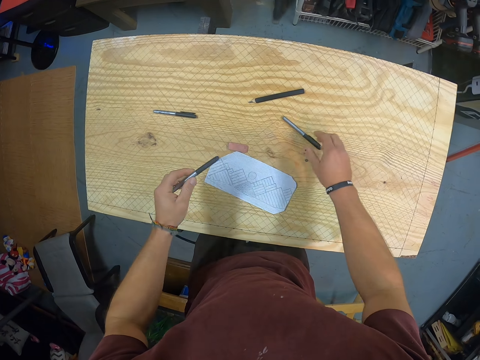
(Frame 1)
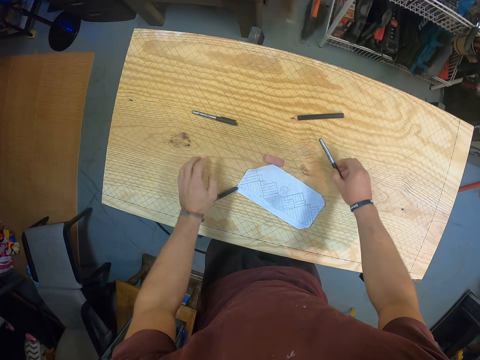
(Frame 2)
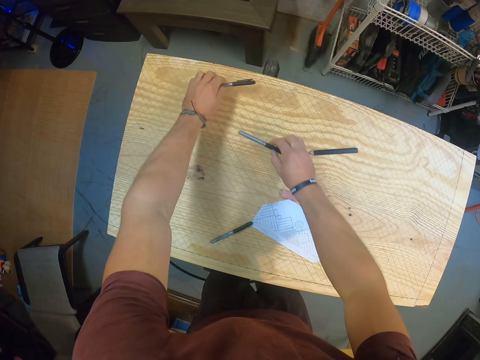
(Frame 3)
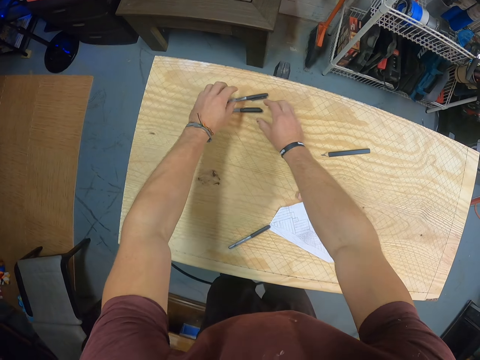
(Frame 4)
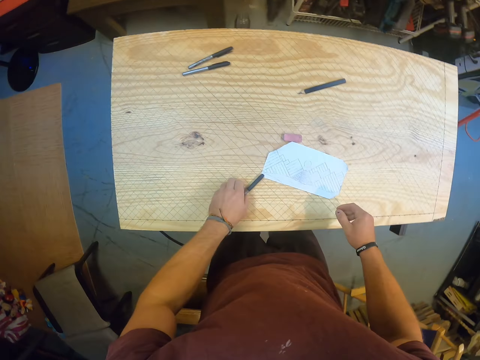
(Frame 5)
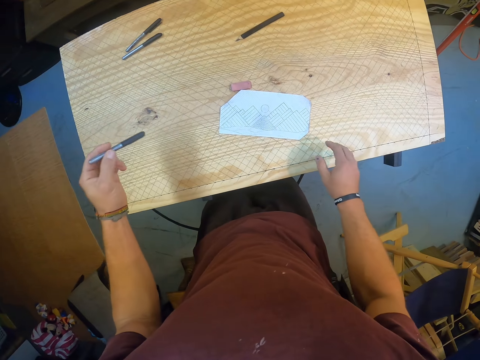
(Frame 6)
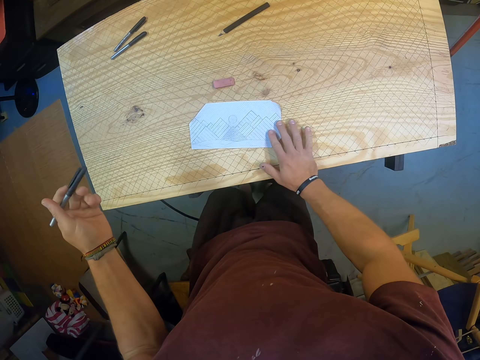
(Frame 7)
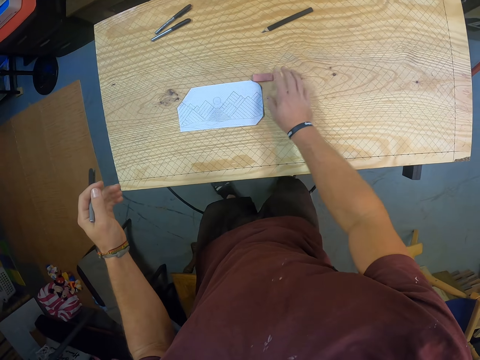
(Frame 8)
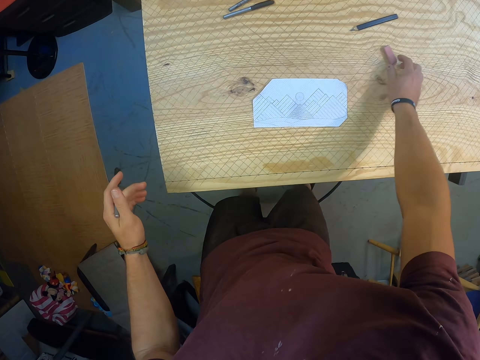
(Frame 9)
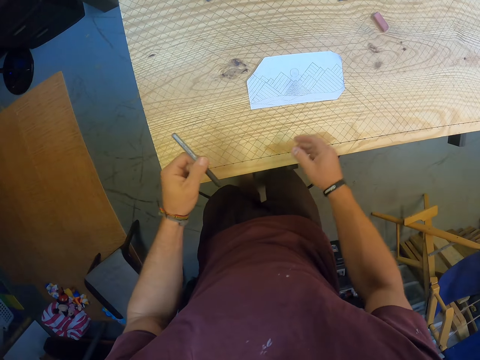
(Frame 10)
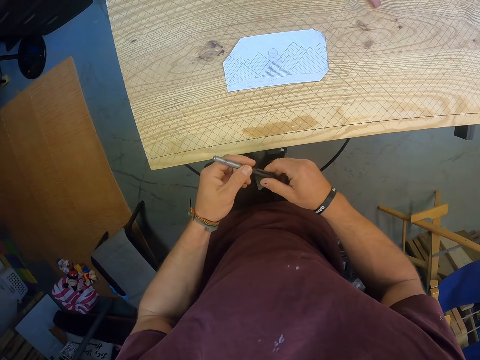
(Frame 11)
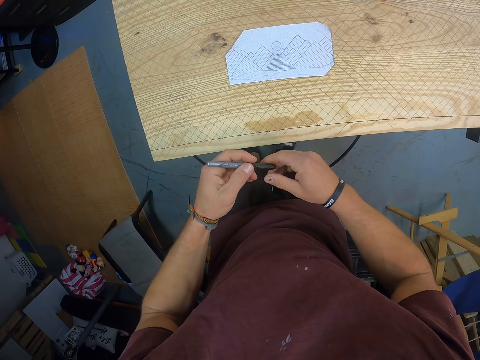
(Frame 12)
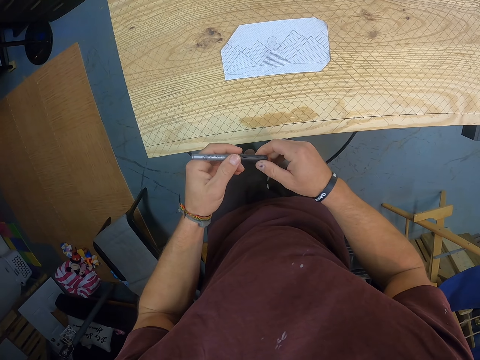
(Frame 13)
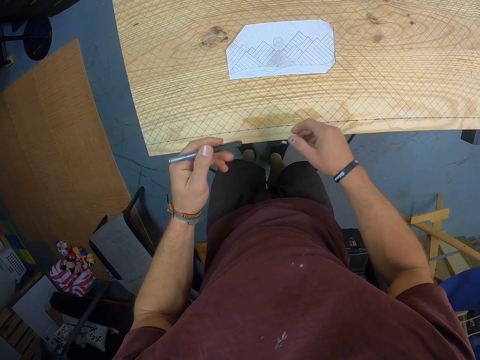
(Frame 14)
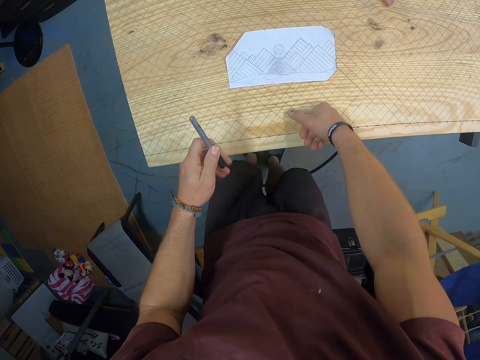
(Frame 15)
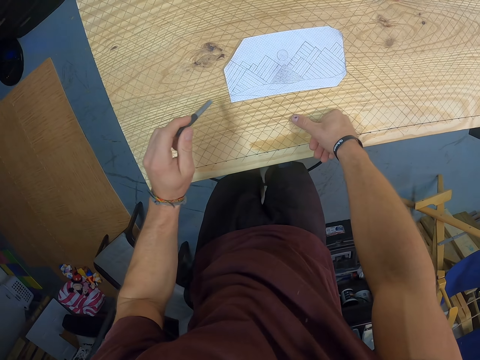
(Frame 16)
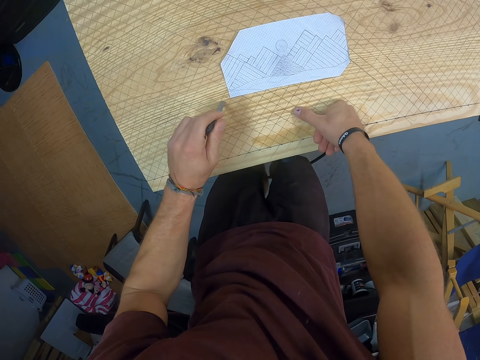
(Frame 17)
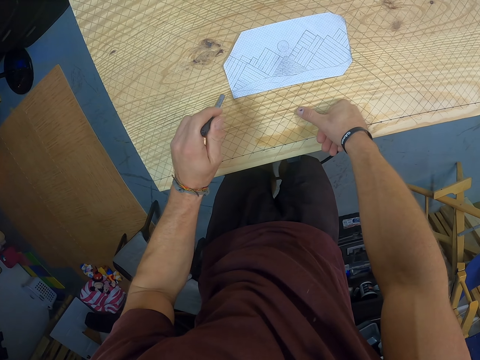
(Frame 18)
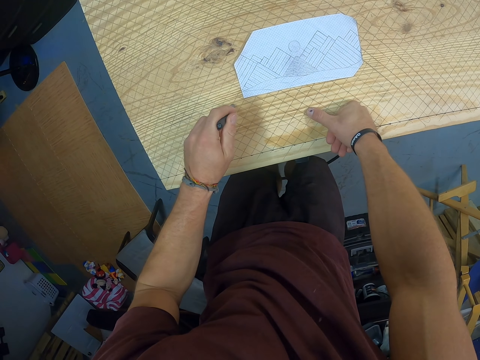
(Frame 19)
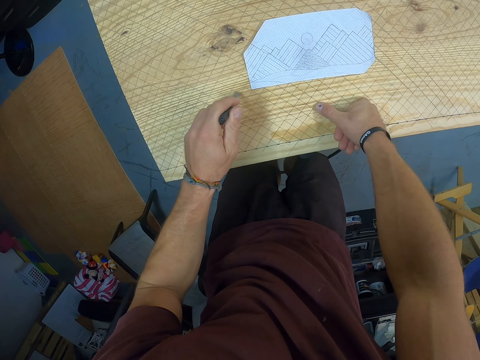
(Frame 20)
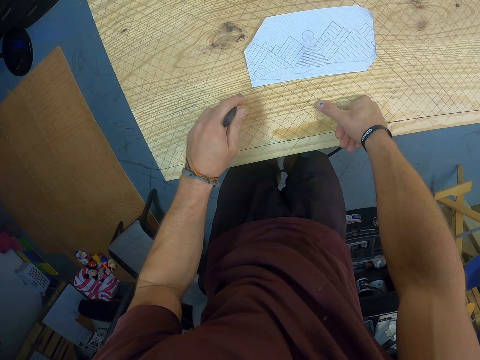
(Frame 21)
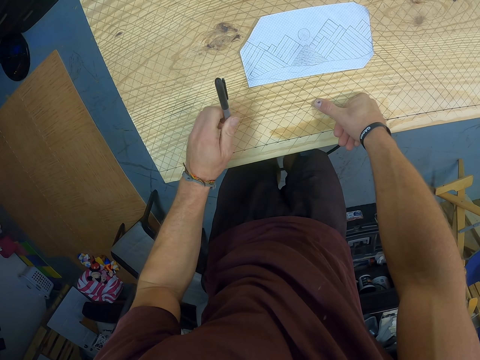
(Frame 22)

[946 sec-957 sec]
The camera wearer drops the marker on the table with his left hand. He picks the marker from the table with his right hand. He moves the marker on the table with his left hand. He drops the marker in his right hand on the table. He picks the marker from the table with his left hand. He moves the paper on the table with his right hand. He moves an eraser from the table with his right hand. He holds the marker in his left hand with his right hand. He places his right hand on the table. He taps the table with the marker in his left hand. He turns the marker upside down with his left hand.

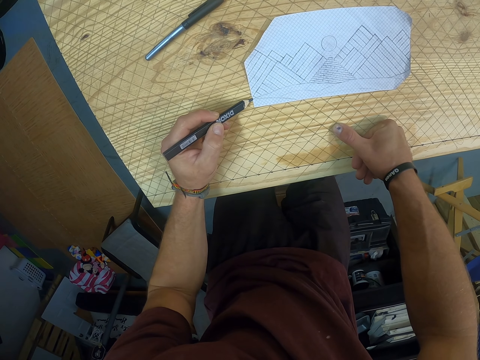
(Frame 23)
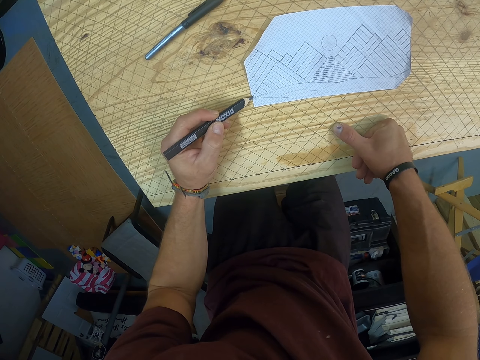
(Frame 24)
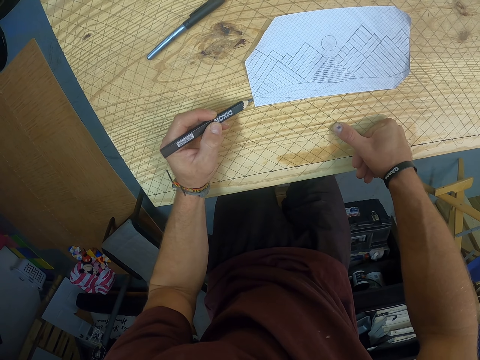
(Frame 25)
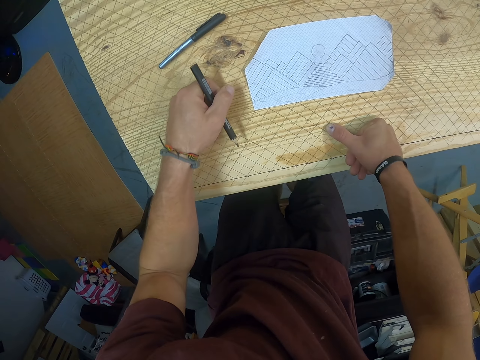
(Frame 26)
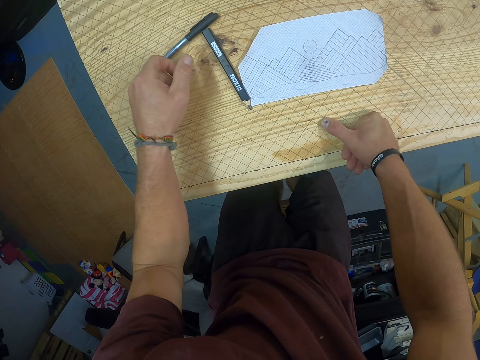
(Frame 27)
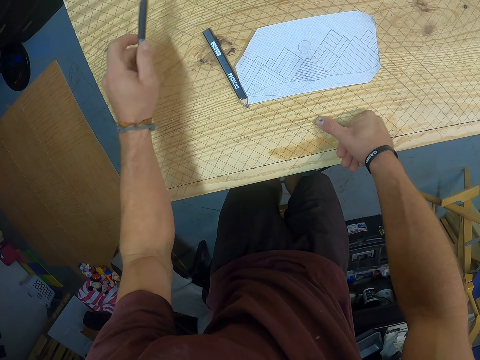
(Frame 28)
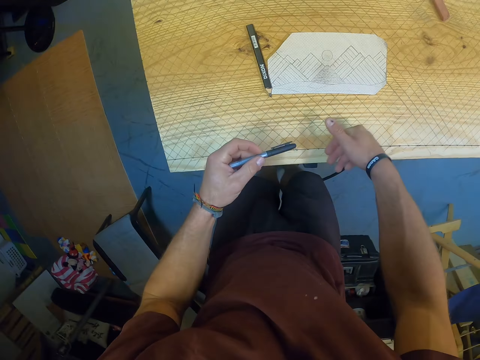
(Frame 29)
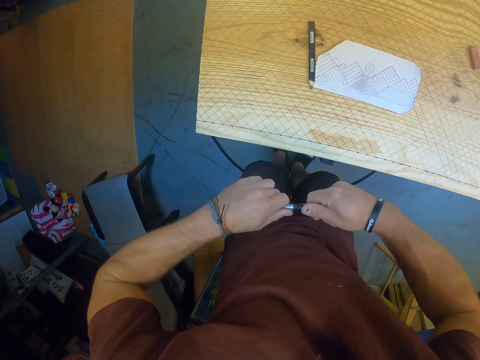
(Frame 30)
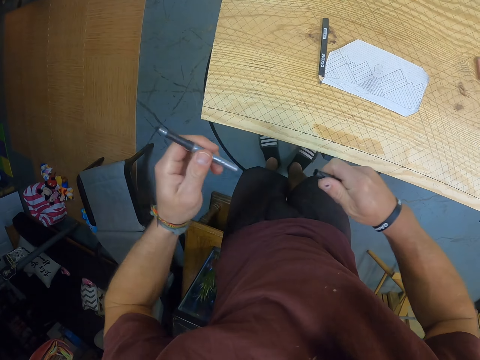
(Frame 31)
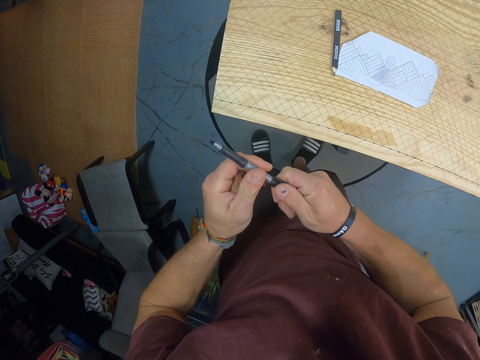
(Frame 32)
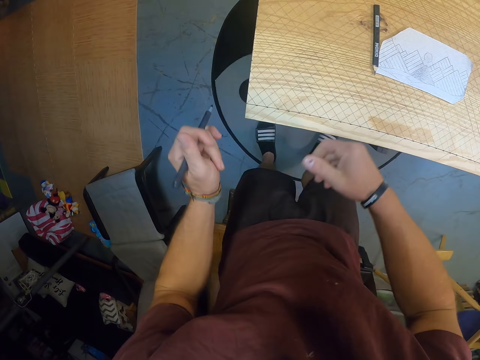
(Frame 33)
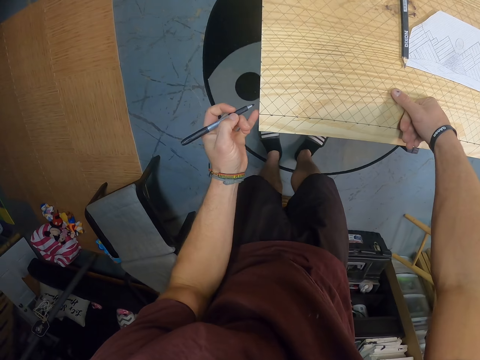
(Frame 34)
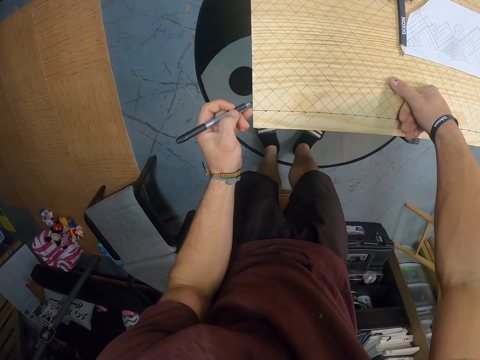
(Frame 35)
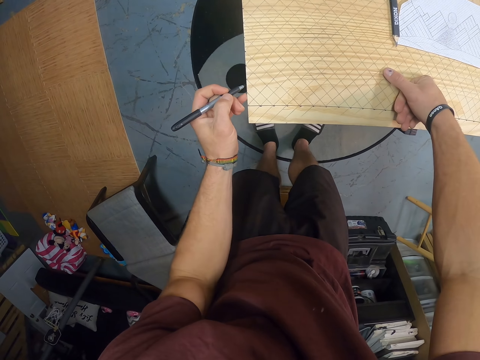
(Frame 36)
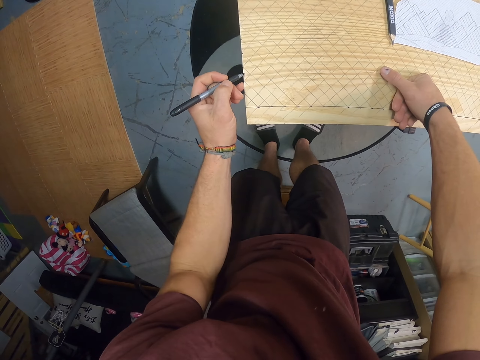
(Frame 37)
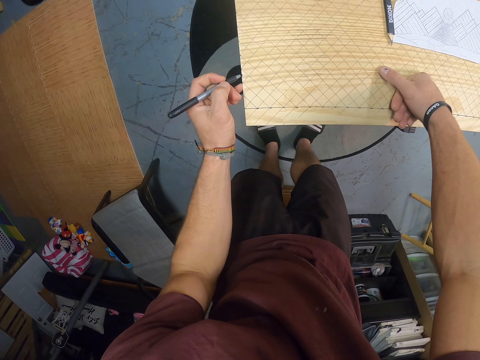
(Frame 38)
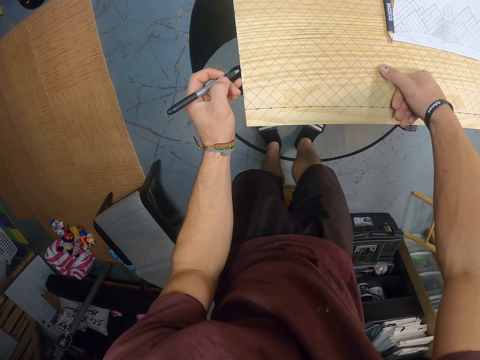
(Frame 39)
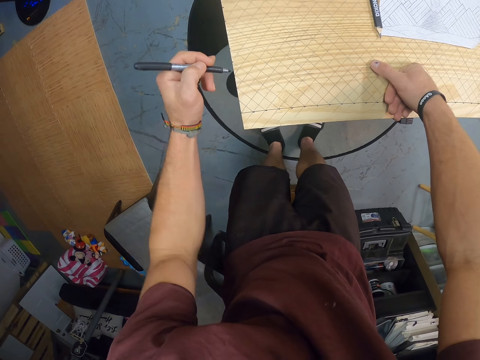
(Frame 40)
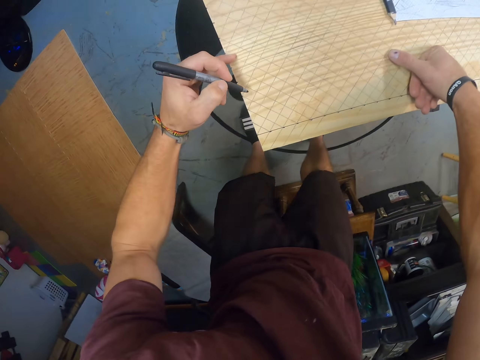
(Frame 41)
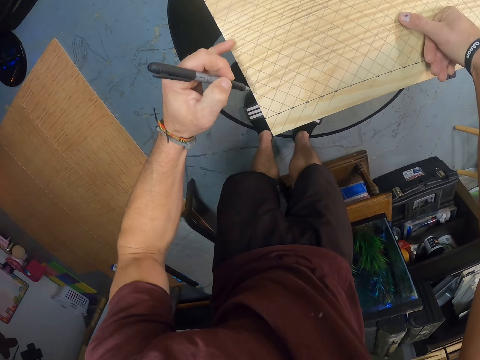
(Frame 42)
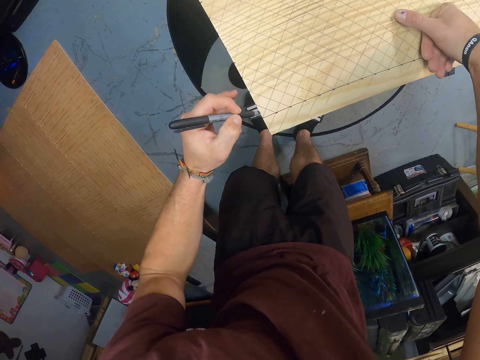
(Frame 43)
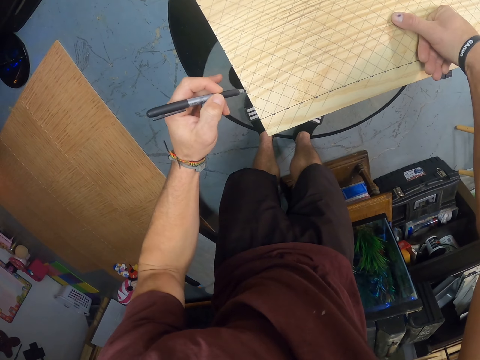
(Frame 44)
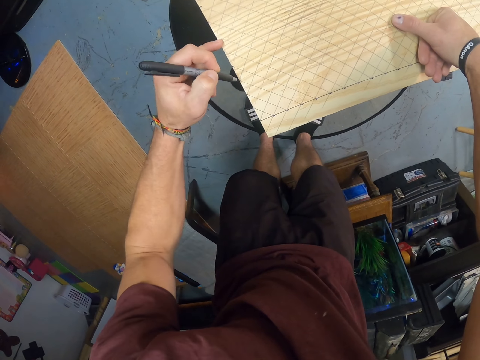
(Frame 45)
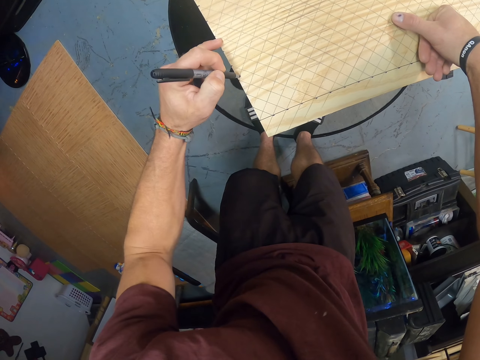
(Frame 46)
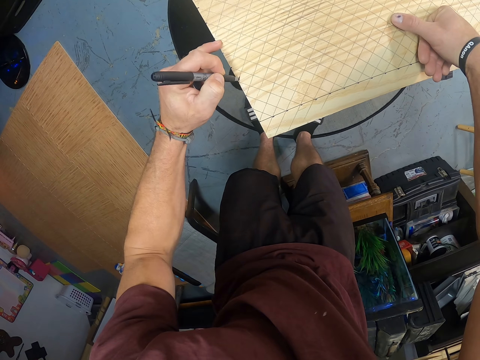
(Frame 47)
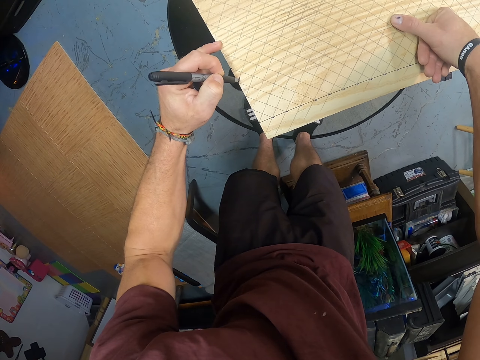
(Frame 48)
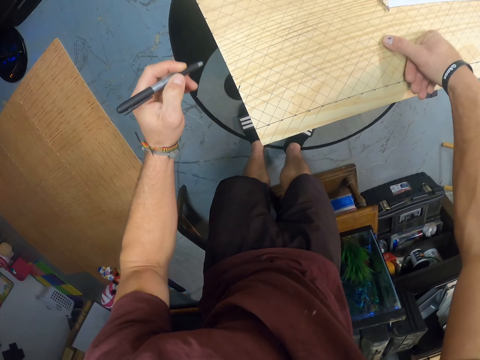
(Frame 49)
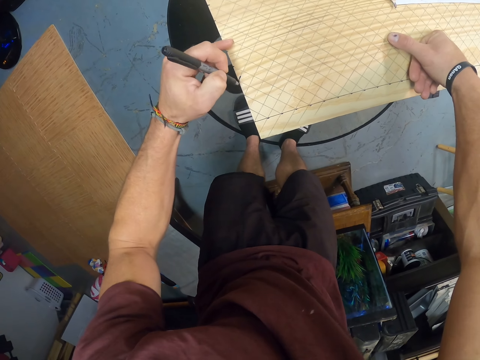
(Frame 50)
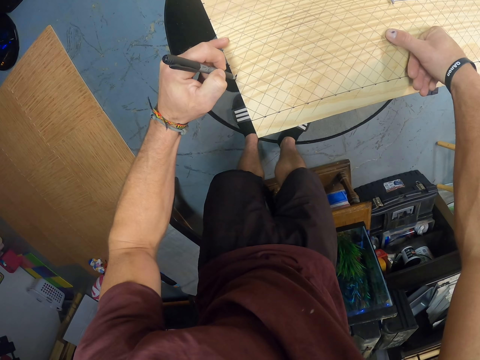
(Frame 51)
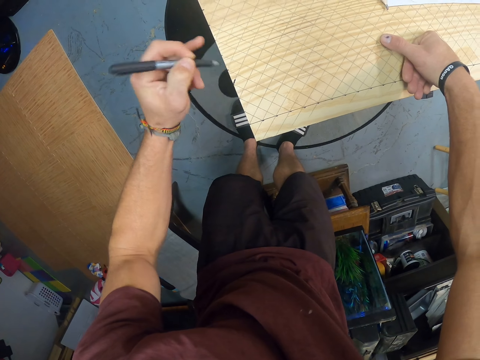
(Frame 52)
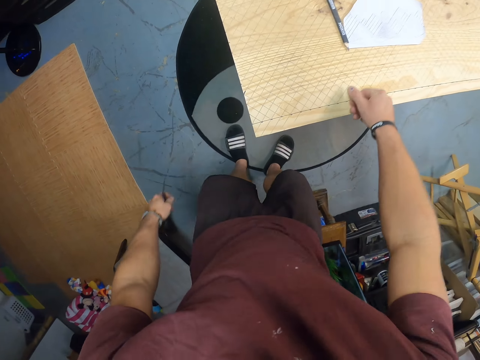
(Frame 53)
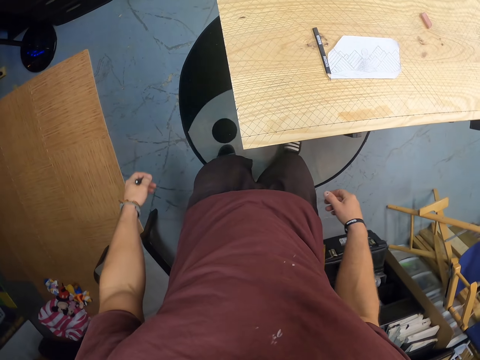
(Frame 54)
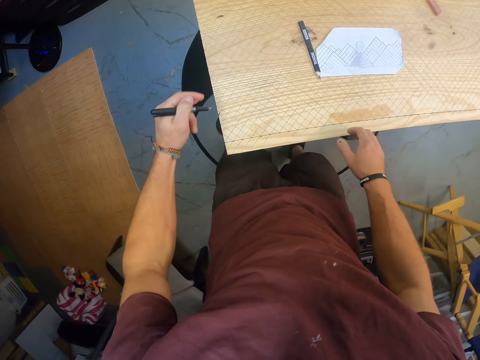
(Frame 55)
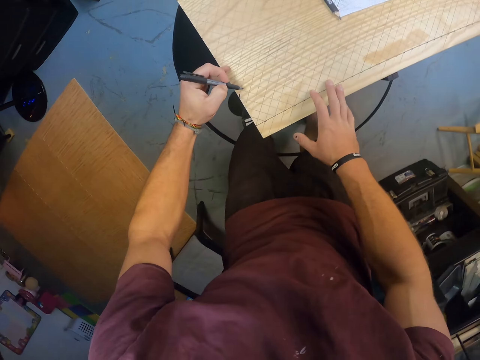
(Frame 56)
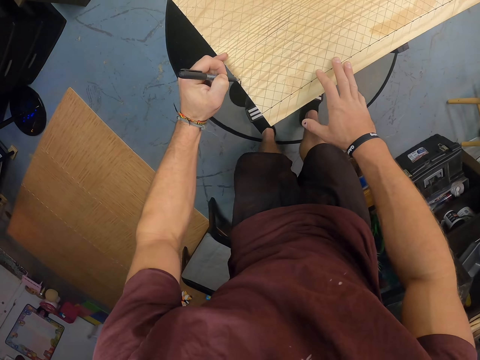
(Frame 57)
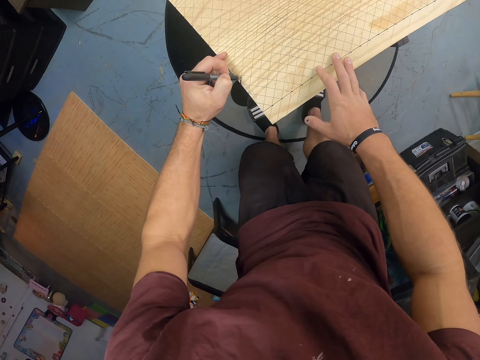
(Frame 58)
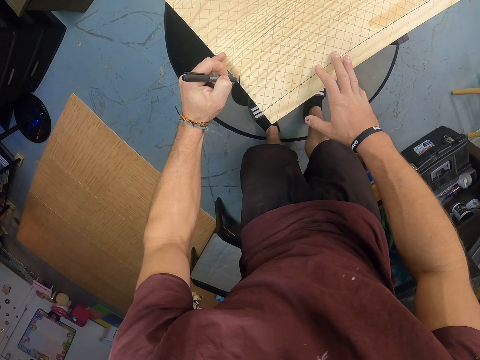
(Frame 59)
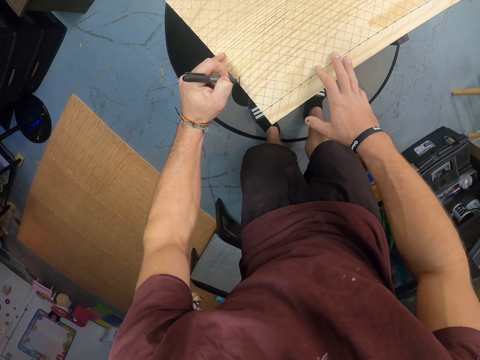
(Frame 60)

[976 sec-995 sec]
The camera wearer drops the pencil on the table with his left hand. He picks the marker from the table with his left hand. He opens the marker with his right hand. He covers the marker with a lid in his right hand. He holds the marker with his left hand. He places his right hand on the table. He marks on the table with the marker in his left hand. He places his right hand on the table. He marks on the table with the marker in his left hand.
